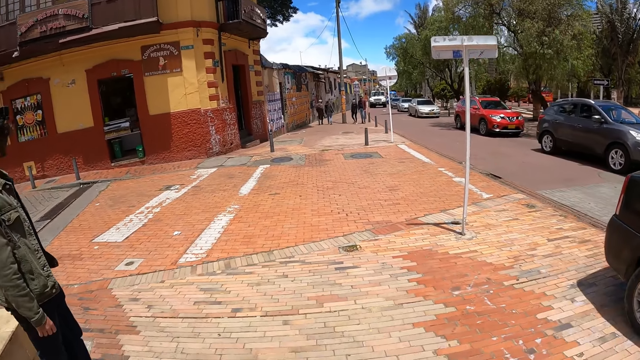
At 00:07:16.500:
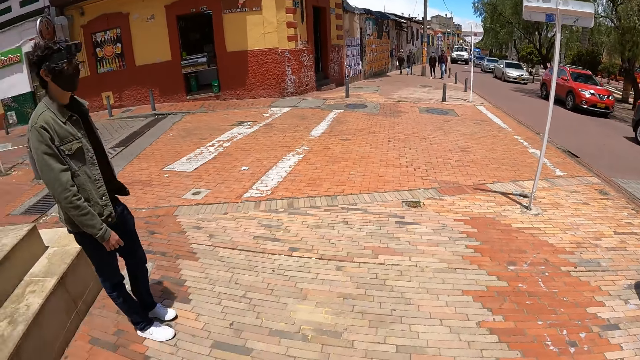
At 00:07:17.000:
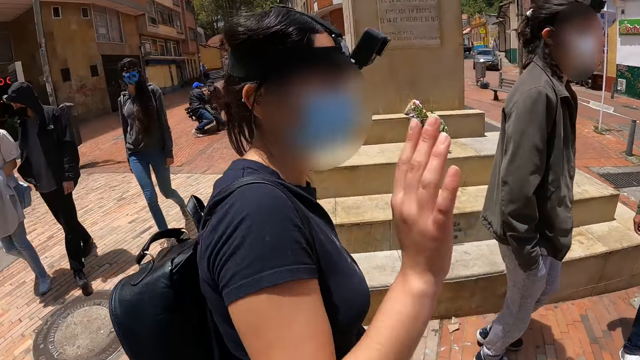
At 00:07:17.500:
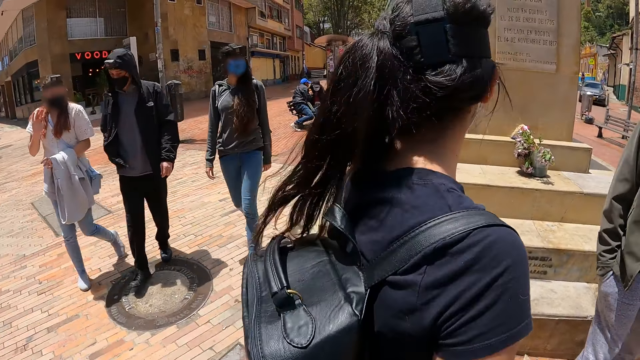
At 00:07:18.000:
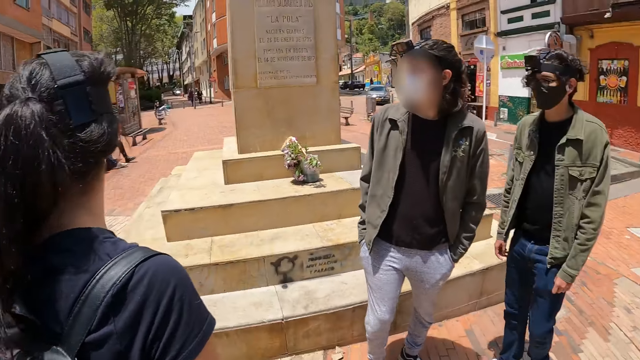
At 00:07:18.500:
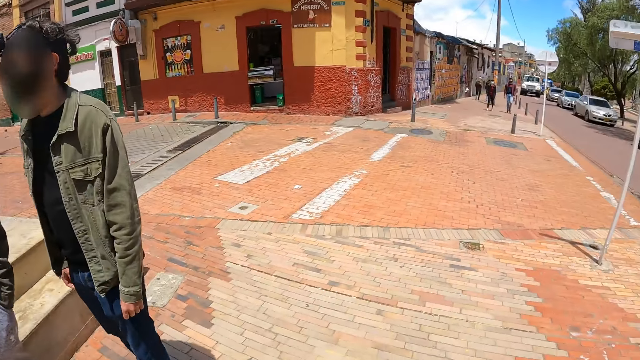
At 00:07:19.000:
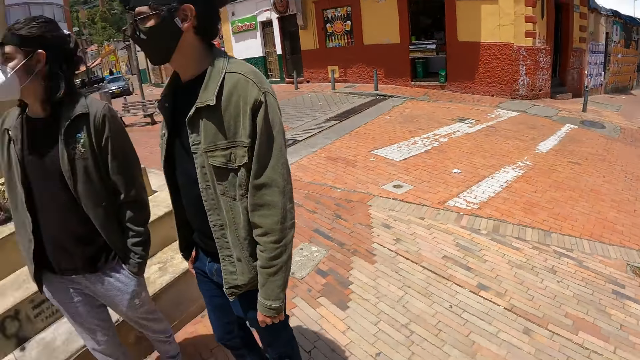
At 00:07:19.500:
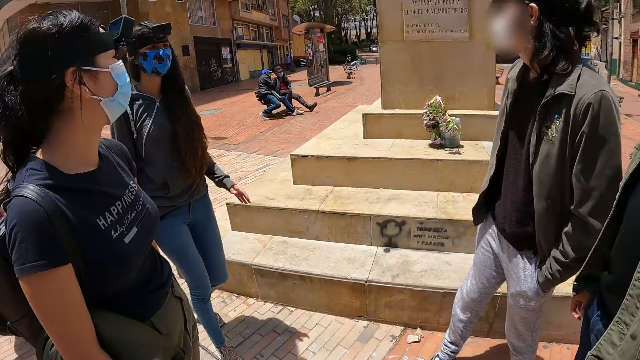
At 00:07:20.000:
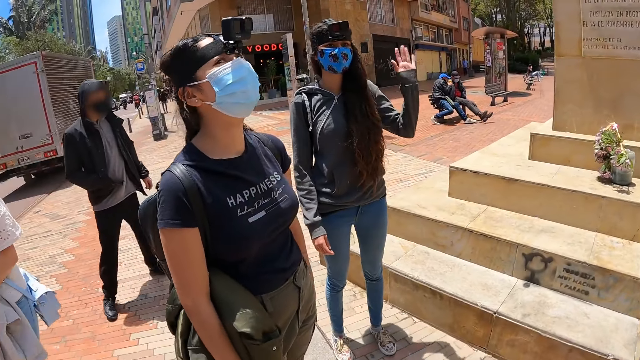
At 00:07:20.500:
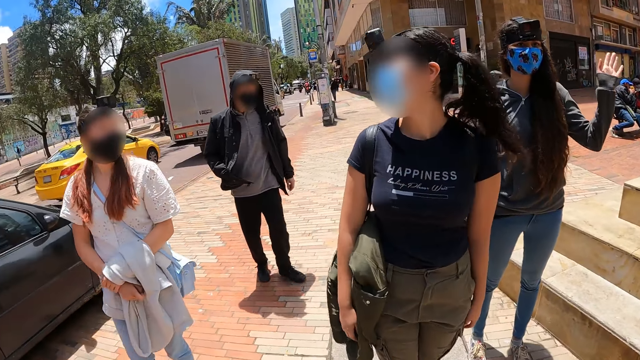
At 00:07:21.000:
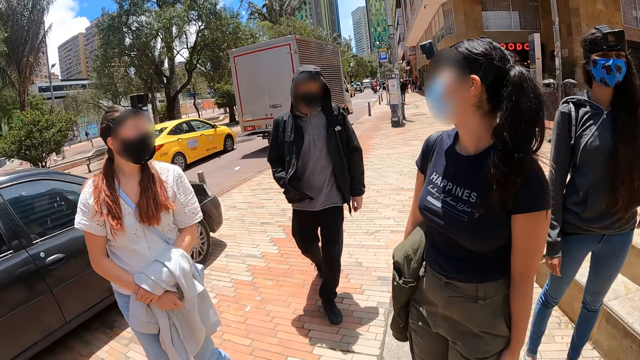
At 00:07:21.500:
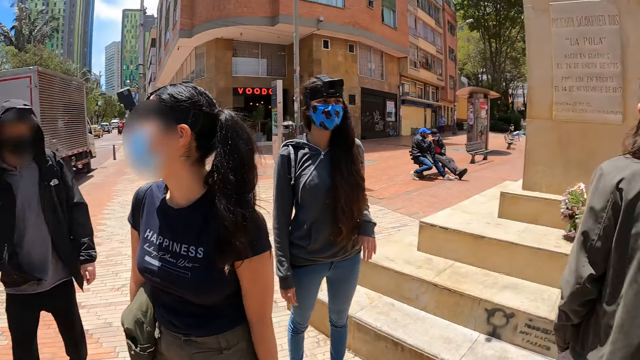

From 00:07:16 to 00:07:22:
The camera wearer looks around.

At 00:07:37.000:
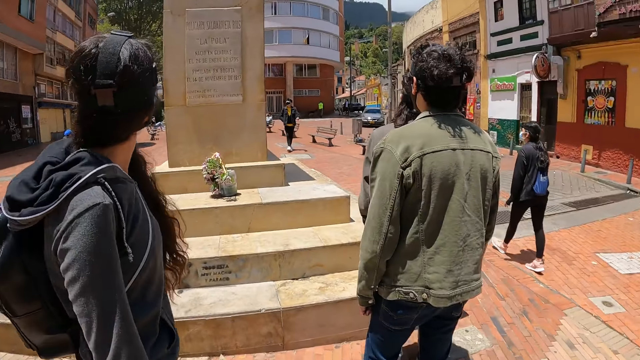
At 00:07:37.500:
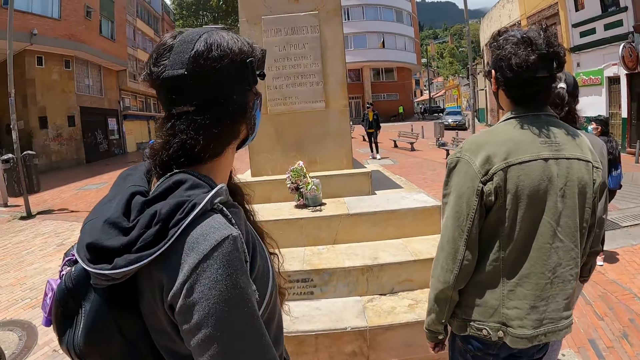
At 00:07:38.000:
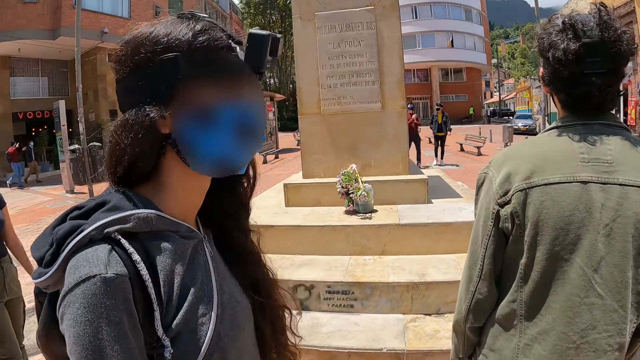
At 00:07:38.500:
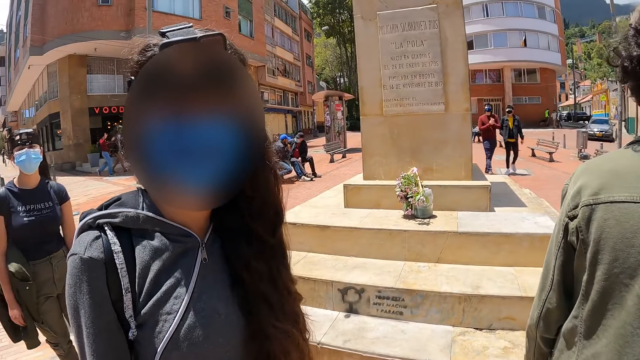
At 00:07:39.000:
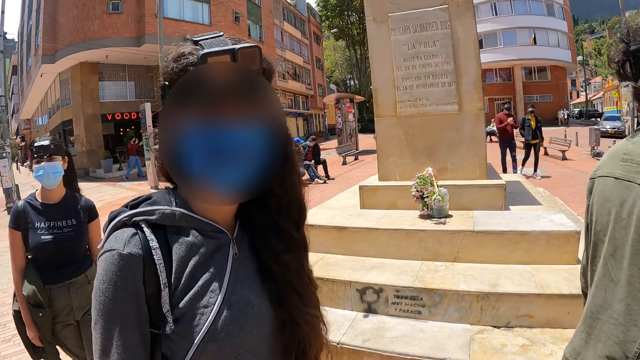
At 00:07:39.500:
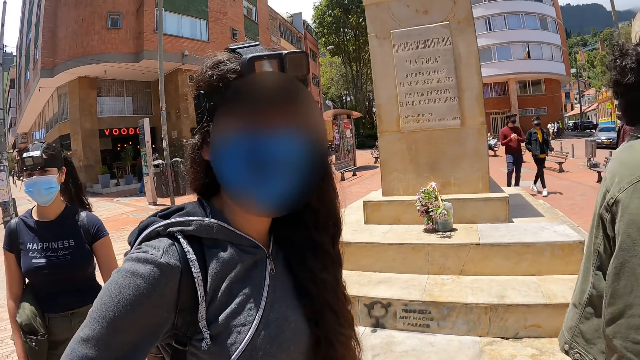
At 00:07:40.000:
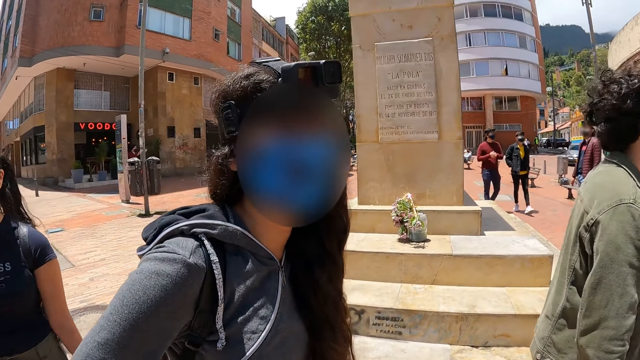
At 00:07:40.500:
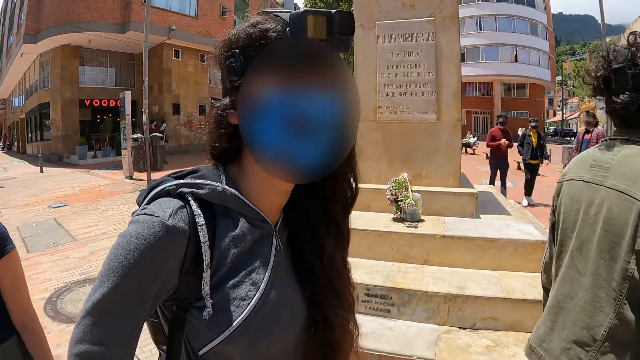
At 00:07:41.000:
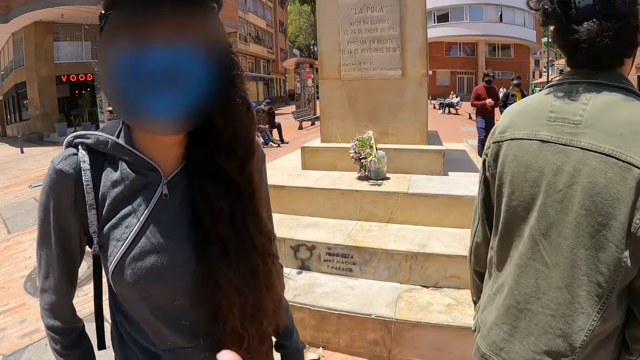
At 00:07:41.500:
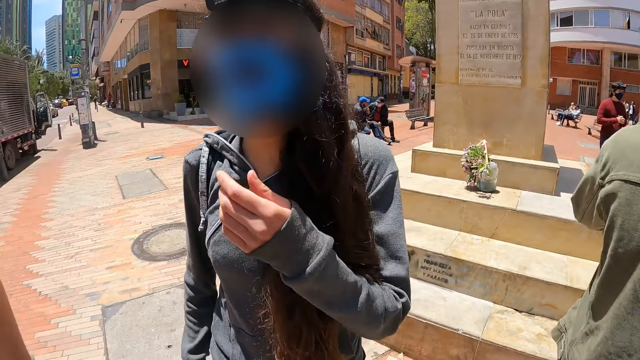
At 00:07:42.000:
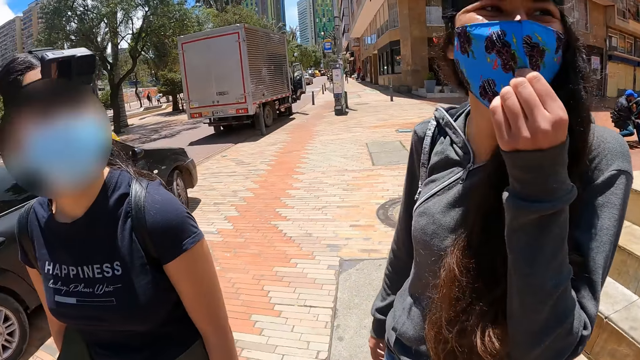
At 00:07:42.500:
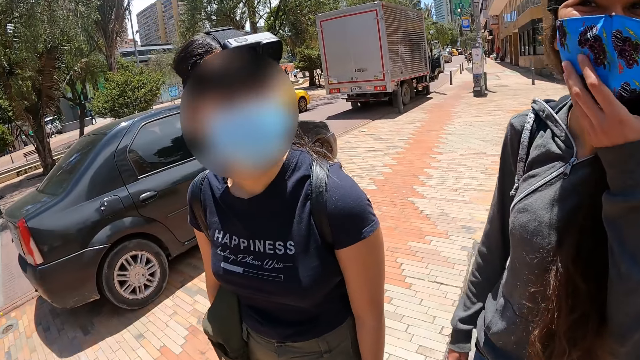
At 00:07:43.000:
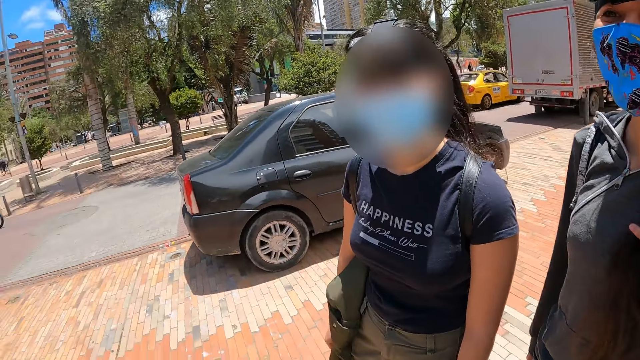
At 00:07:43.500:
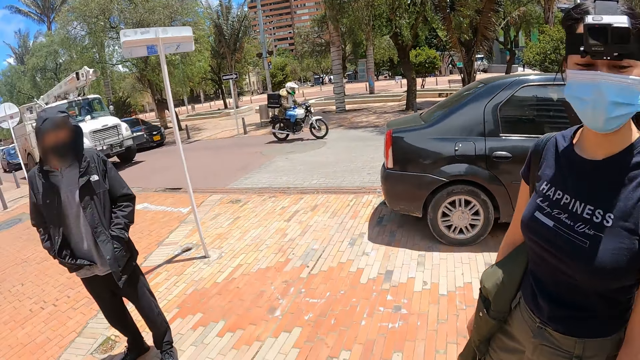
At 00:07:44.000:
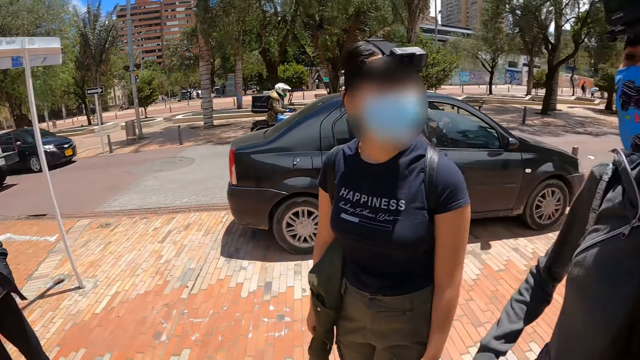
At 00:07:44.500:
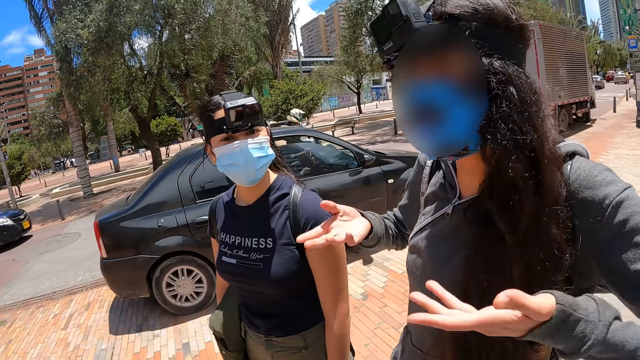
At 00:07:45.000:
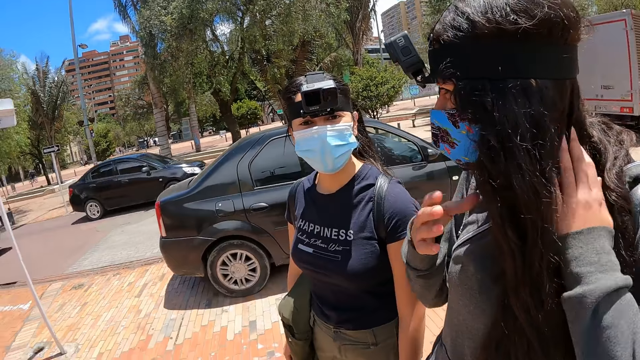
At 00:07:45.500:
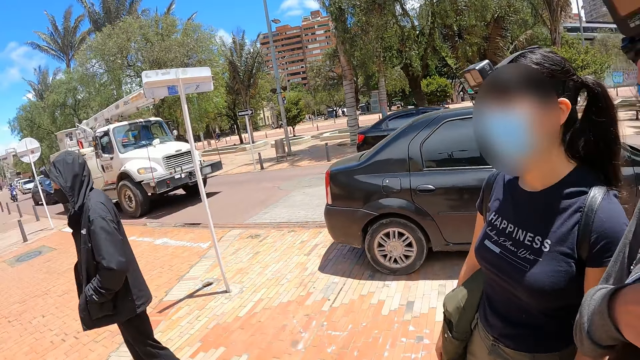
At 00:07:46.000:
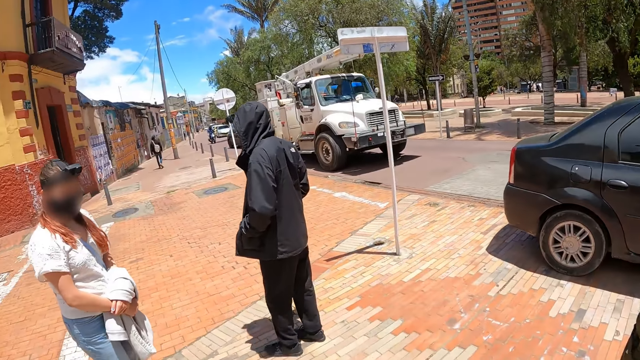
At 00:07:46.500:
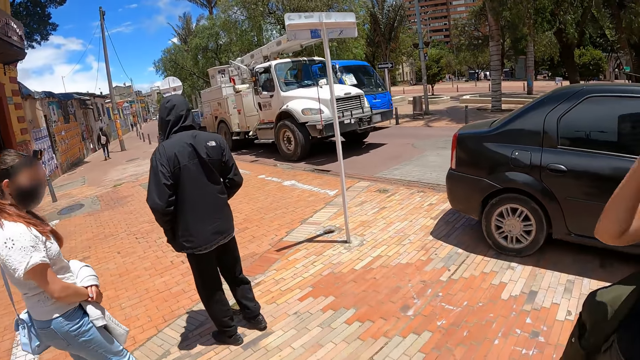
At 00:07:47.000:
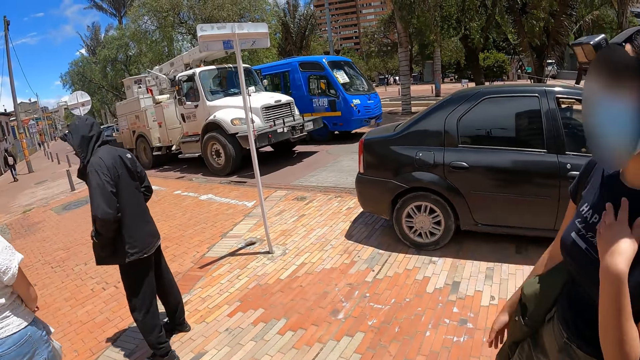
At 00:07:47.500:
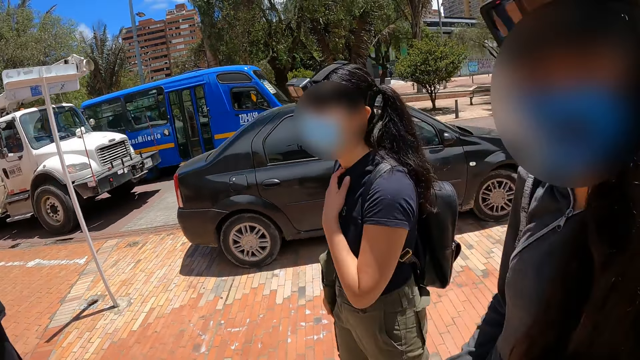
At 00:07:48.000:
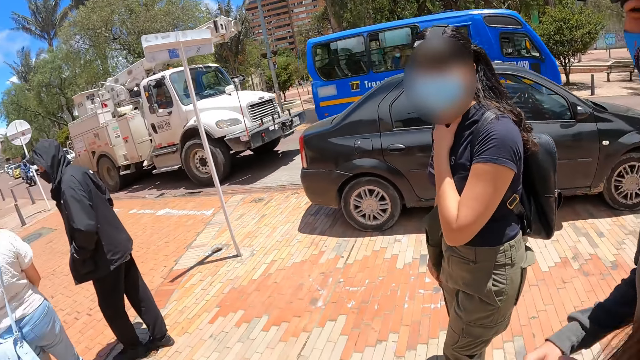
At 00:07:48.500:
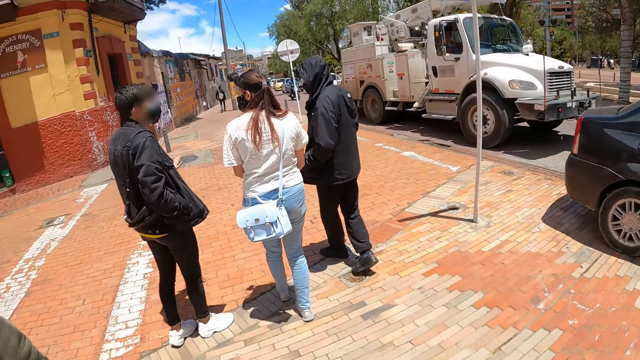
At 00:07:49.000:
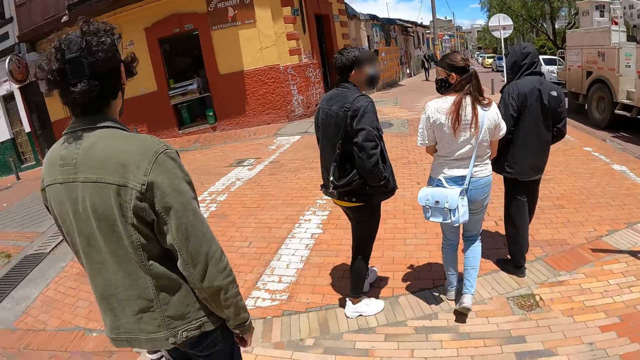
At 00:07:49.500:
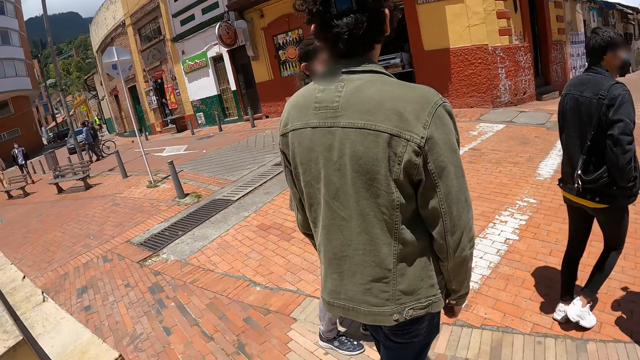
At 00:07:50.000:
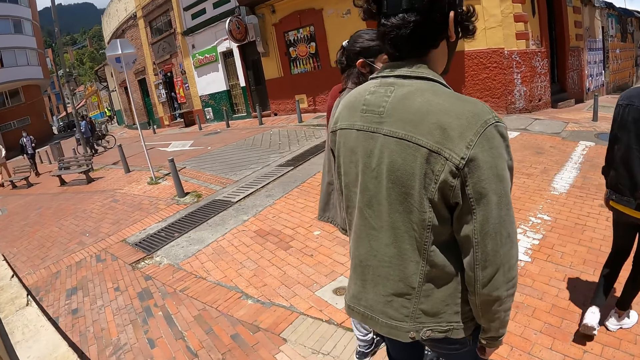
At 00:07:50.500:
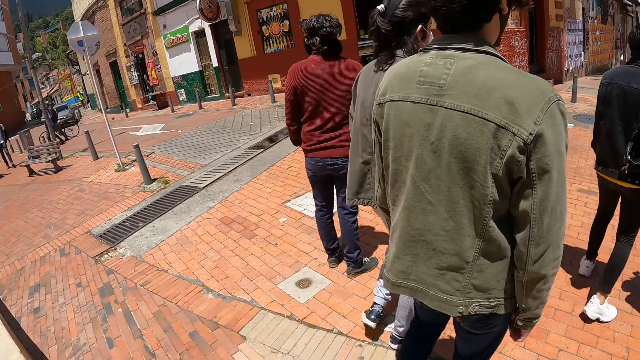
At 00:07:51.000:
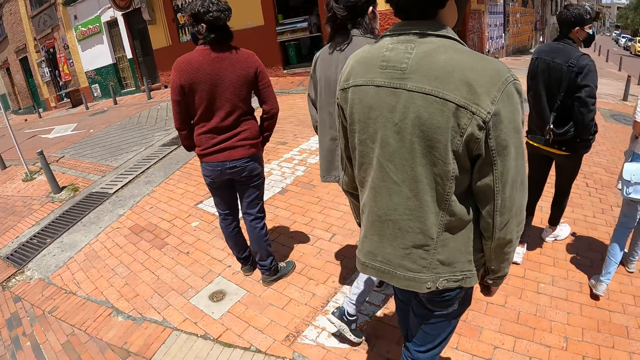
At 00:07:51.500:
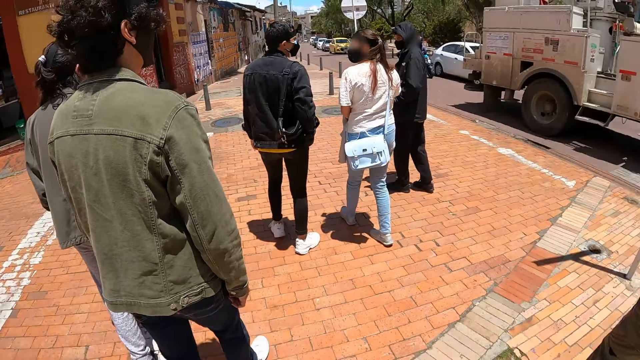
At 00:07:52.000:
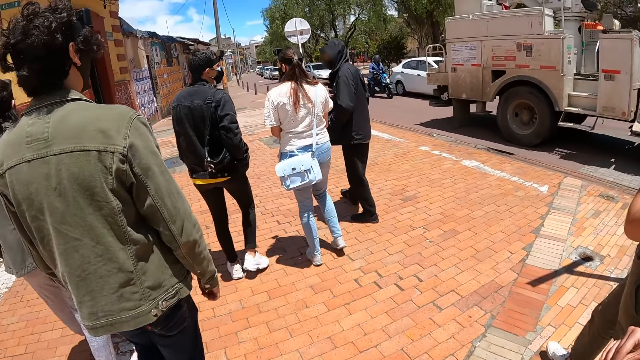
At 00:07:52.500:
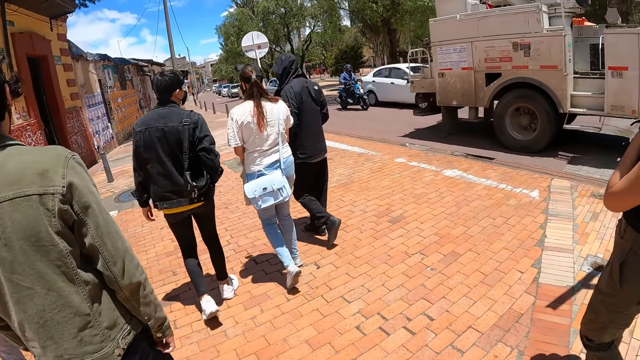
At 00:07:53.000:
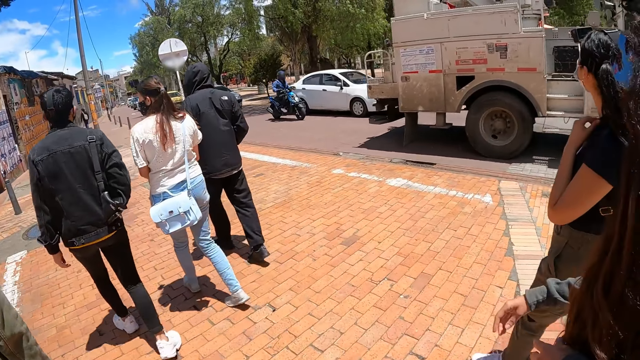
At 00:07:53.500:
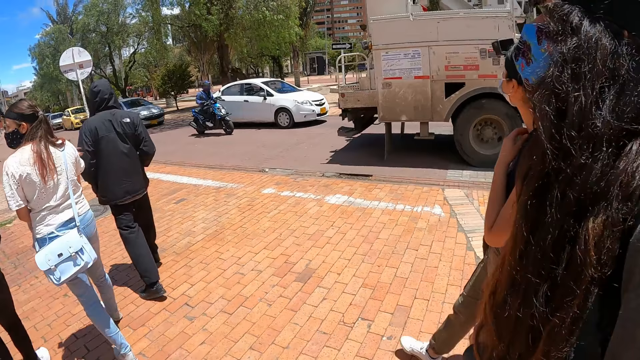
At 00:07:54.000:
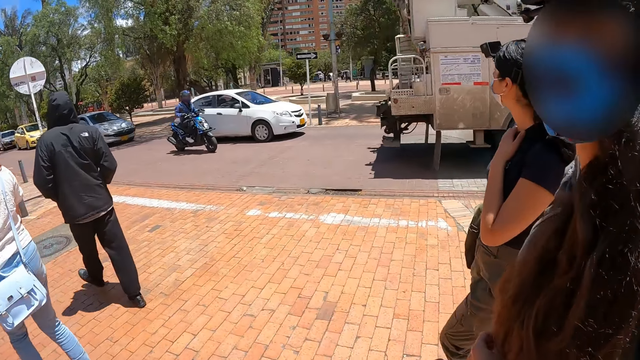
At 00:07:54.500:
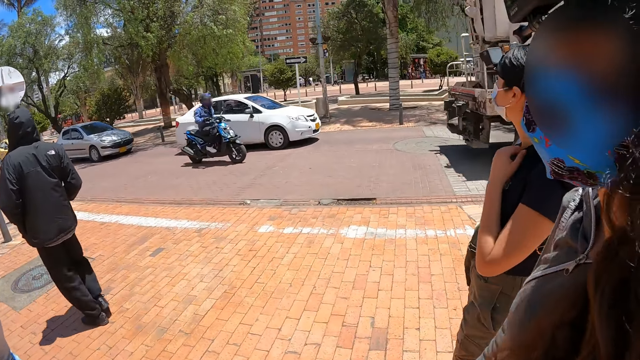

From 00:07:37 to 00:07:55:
A lady looks at the camera wearer. The lady adjusts her mask and moves her hands. The camera wearer looks around. They walk along the pavement with colleagues.
